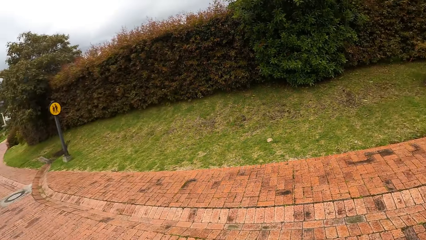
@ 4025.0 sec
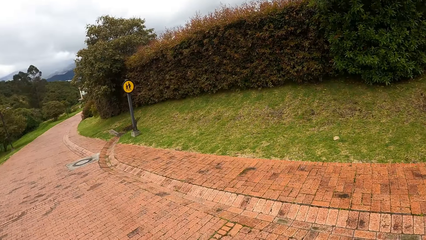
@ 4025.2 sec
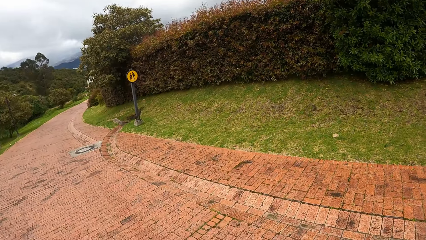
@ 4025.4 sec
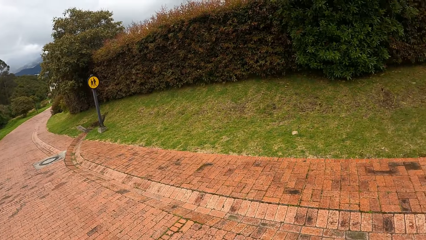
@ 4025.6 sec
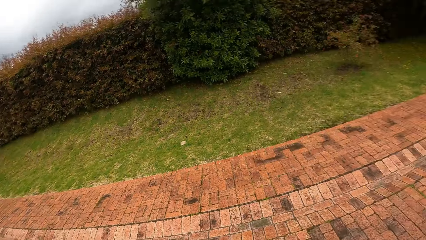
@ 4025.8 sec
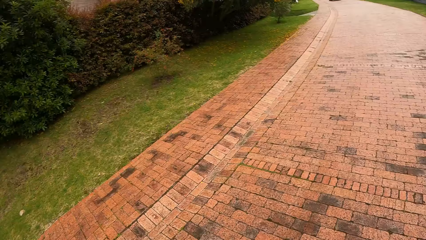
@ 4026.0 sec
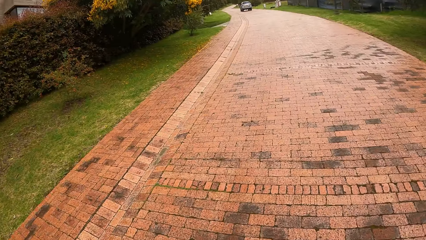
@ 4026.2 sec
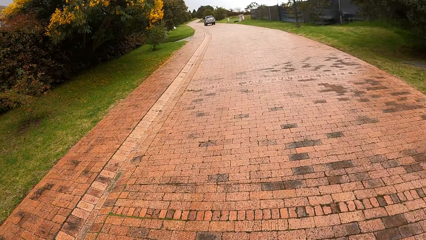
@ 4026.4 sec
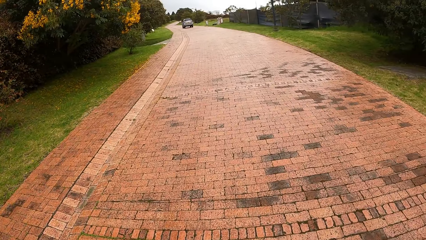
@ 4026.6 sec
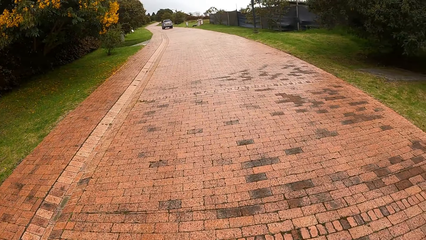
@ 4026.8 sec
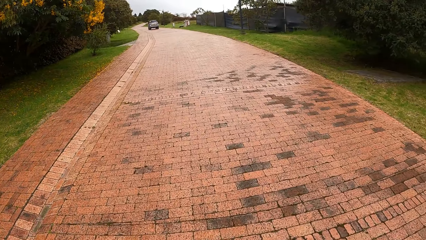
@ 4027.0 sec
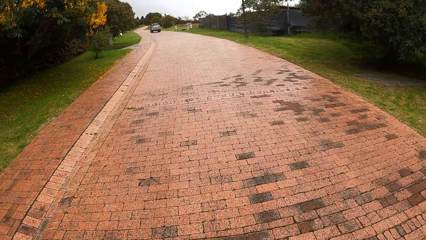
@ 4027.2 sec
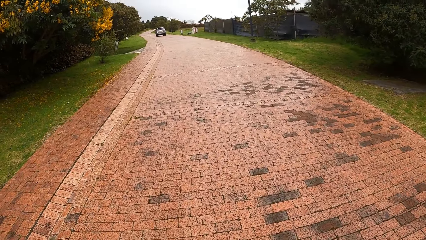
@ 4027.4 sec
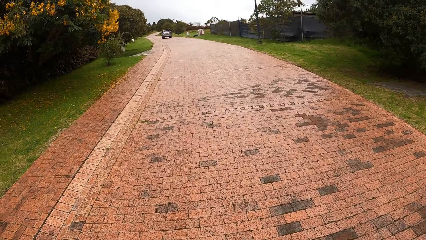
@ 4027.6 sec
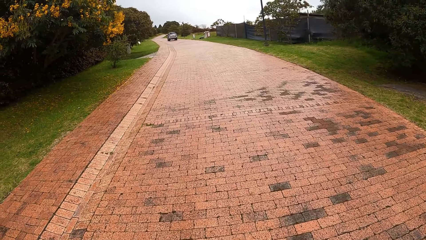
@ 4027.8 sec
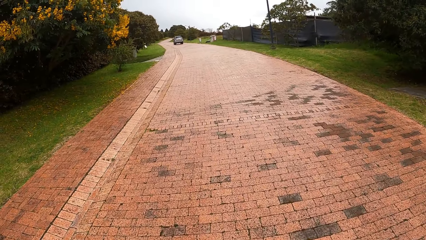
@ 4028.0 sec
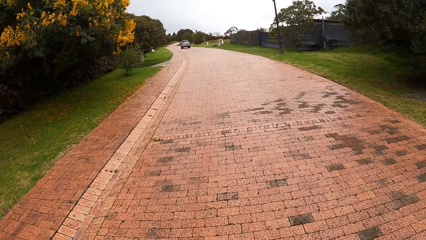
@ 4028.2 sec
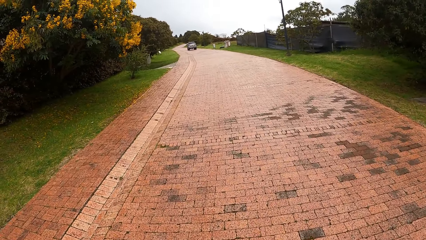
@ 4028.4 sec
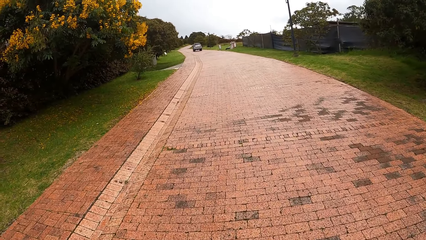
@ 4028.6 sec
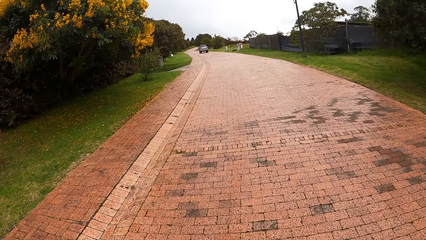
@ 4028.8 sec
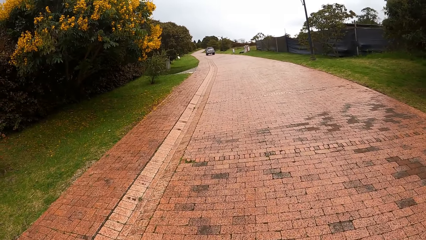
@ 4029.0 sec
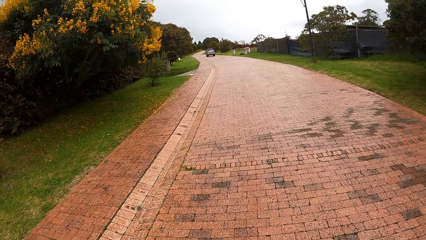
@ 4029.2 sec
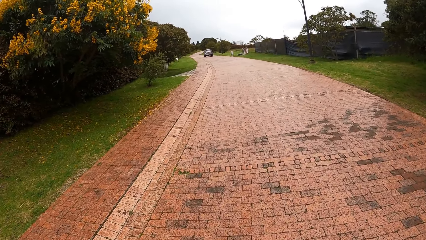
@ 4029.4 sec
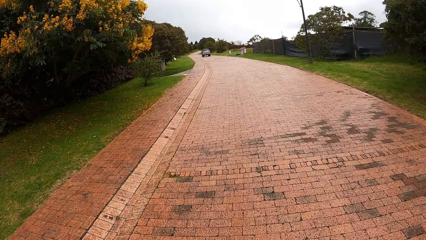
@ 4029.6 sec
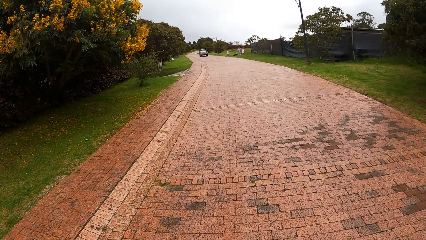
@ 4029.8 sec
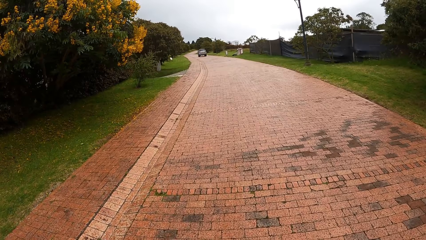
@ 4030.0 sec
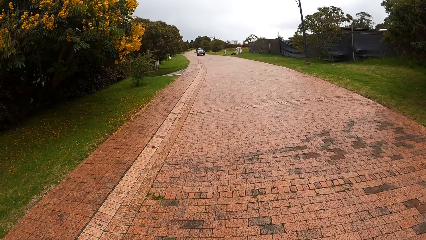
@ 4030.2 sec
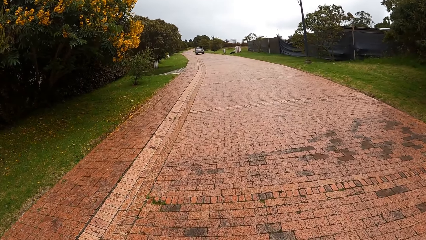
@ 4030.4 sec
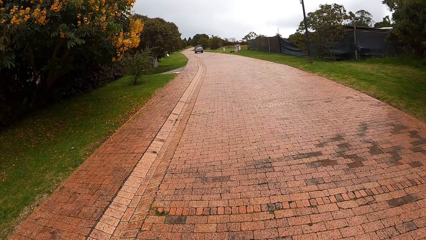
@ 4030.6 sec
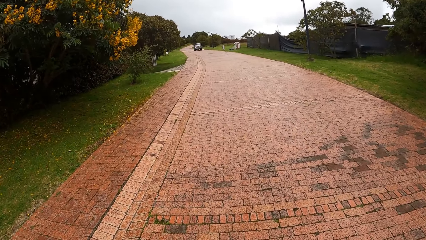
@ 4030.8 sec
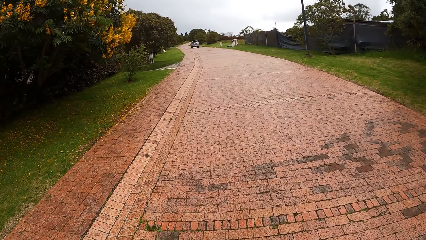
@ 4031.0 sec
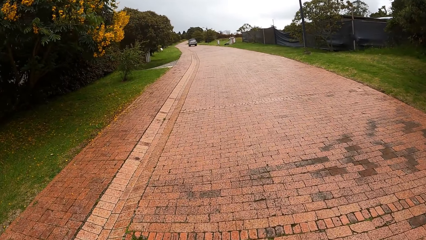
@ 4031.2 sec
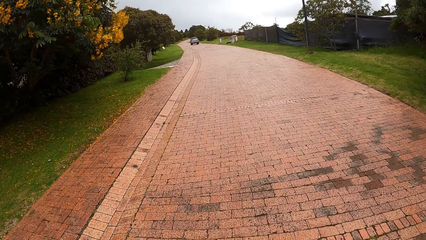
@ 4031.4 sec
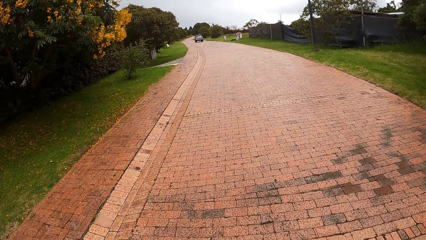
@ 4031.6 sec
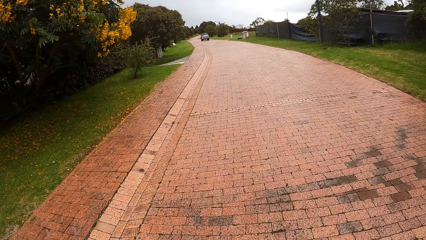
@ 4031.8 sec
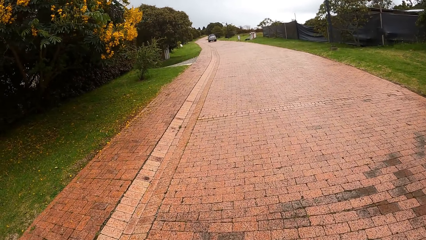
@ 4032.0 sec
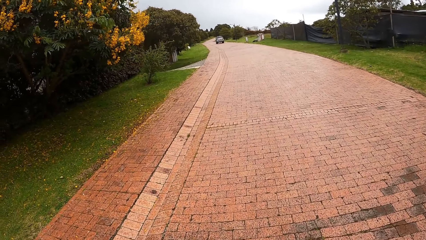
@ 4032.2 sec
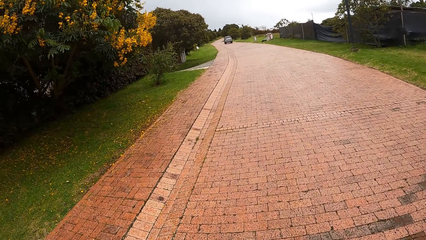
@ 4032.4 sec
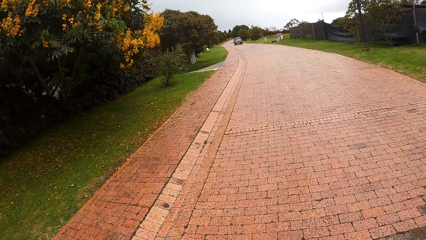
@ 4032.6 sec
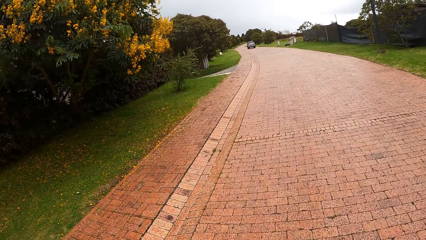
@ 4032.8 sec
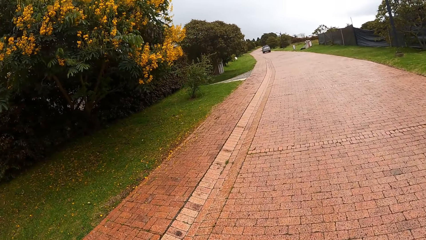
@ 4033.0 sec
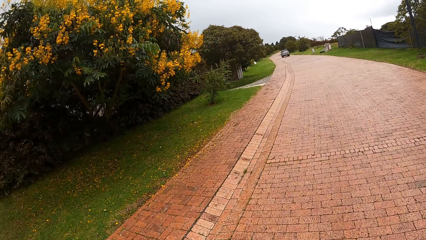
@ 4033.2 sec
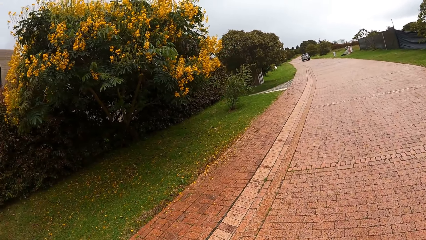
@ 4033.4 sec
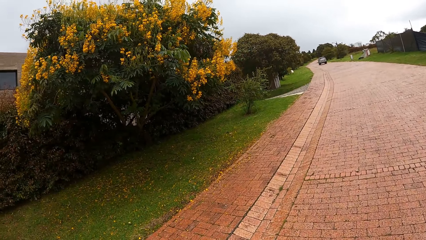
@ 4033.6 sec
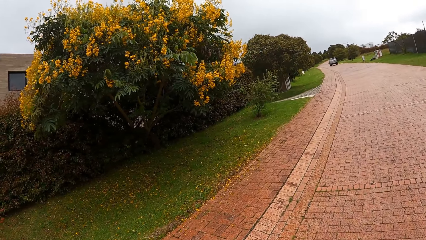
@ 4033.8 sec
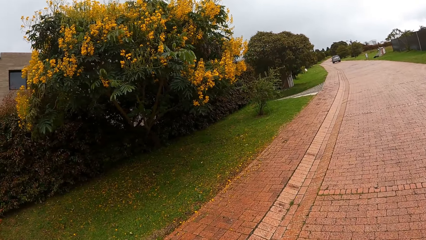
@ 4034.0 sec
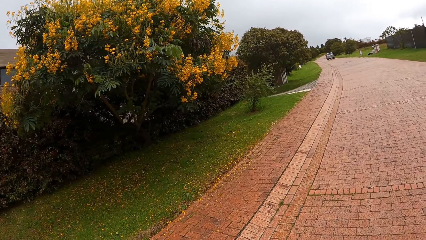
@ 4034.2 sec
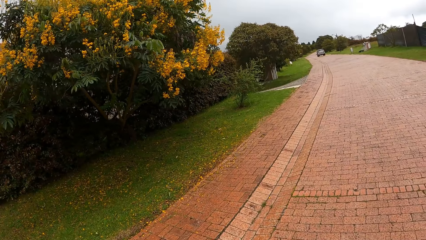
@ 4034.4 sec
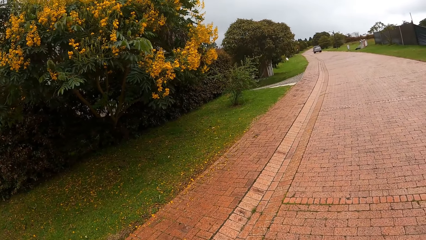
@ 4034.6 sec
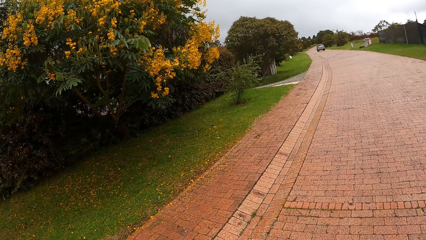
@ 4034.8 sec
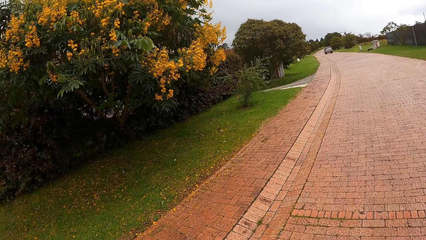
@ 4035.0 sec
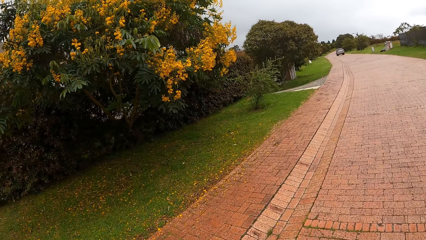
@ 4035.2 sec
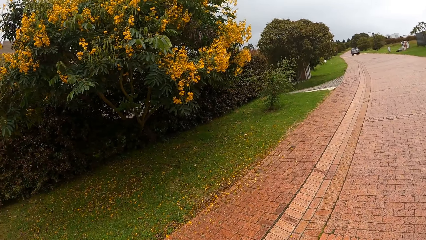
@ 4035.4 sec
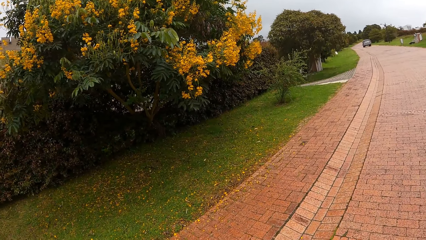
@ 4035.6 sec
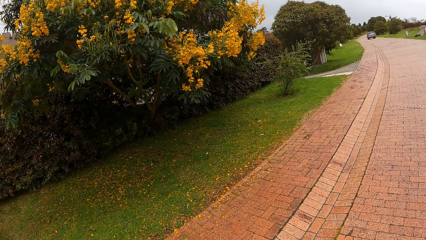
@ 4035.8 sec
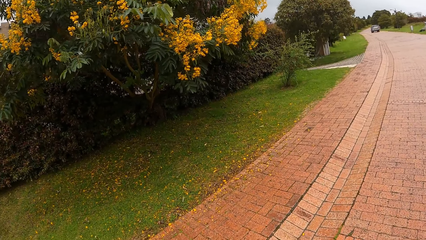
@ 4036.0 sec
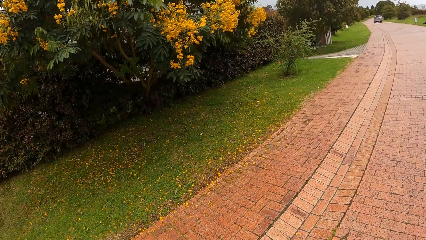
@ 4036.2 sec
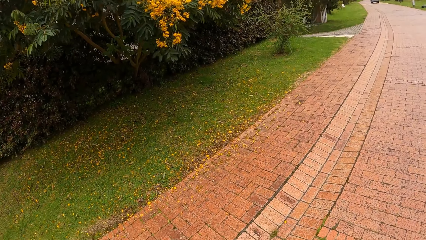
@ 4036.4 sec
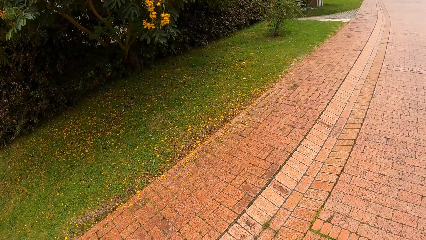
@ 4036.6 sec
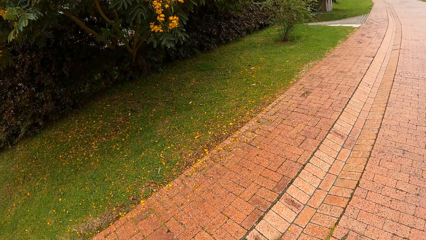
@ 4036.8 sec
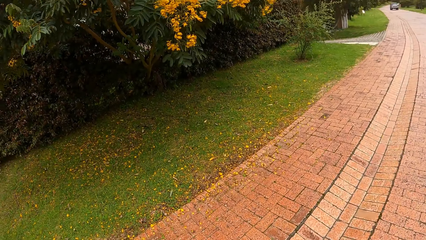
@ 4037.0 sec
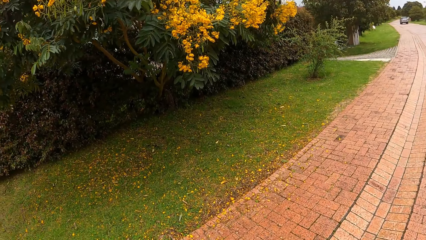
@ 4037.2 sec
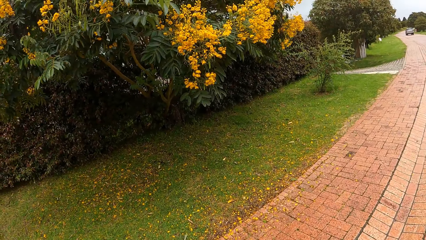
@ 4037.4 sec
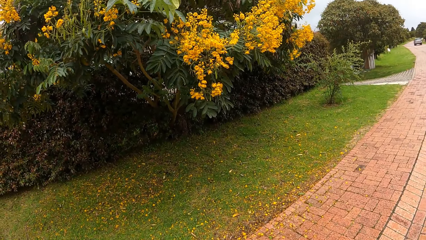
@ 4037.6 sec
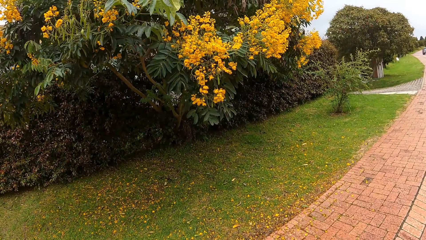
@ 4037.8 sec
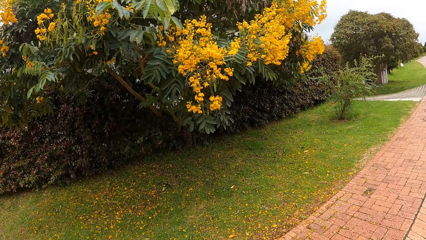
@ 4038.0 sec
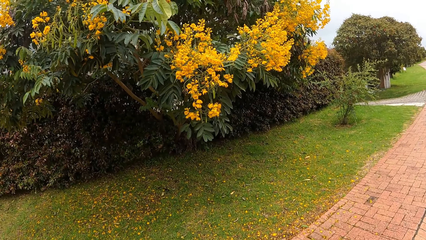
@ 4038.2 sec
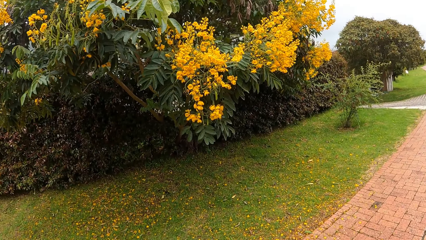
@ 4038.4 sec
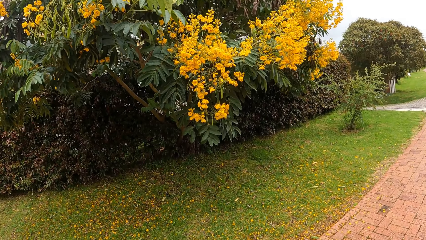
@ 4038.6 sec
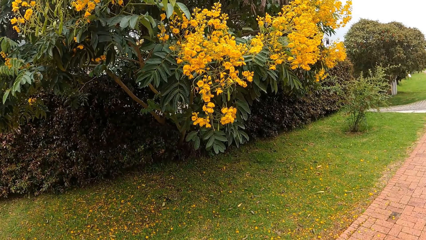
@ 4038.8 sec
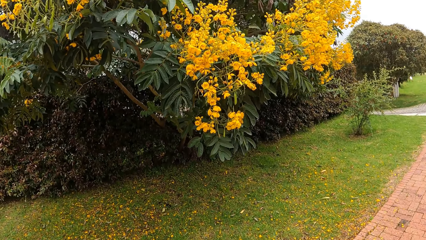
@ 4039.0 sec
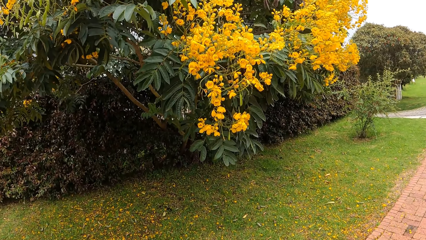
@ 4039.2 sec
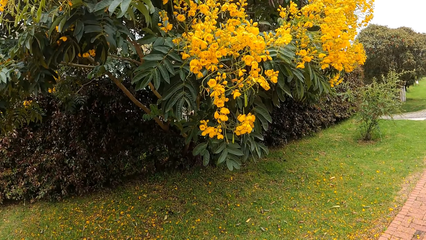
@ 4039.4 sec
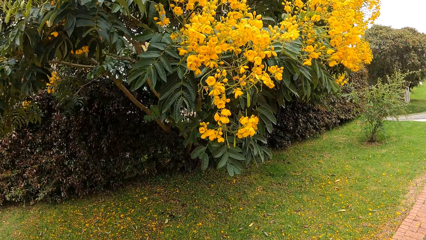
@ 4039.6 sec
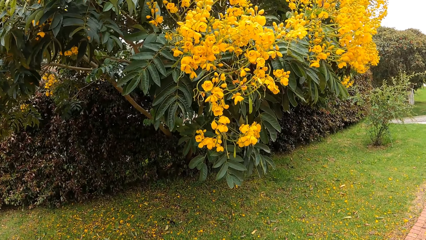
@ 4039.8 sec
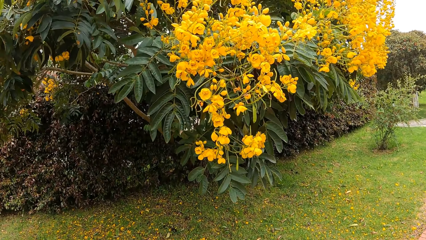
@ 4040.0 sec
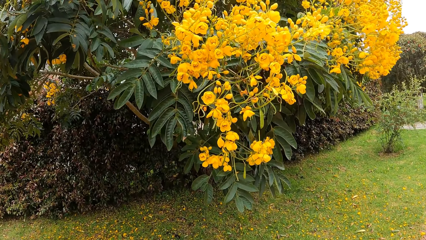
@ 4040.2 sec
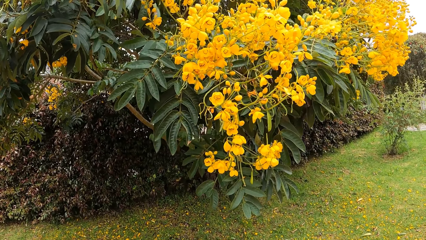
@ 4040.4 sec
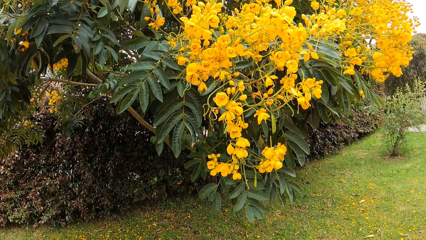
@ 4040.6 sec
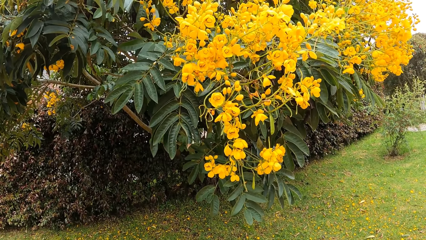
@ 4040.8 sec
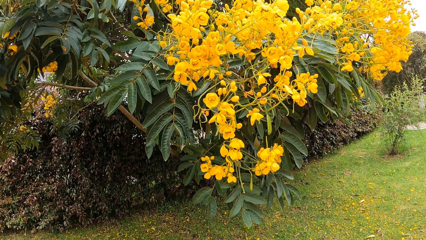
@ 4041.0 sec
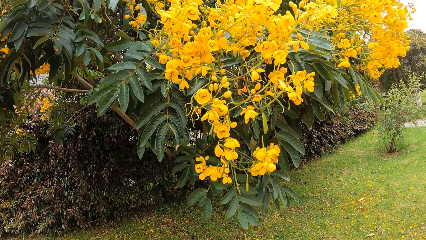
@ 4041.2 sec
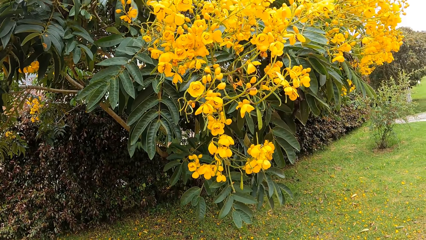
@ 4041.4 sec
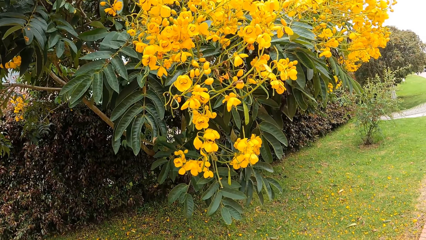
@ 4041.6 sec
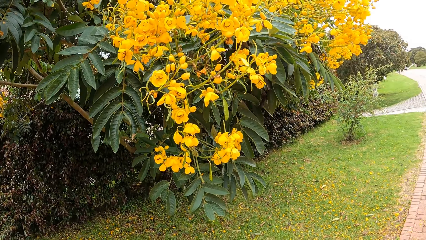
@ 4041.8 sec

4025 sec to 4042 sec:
The camera wearer walks on the road. They walk towards a tree with yellow flowers. They look at the flowers on the tree.
